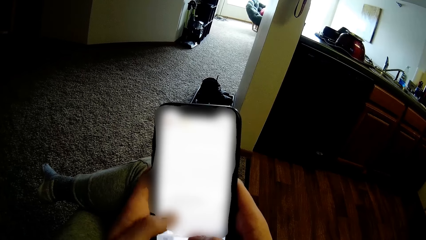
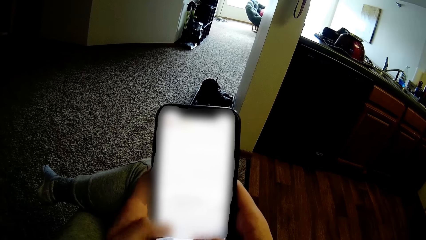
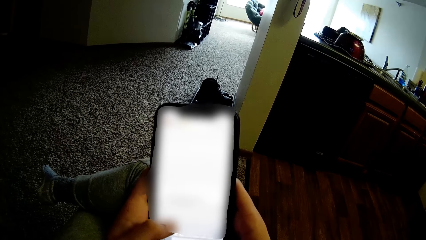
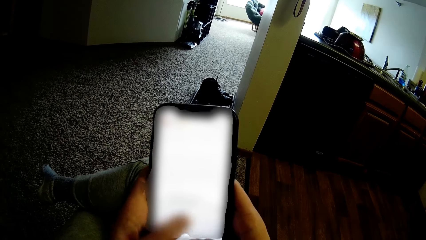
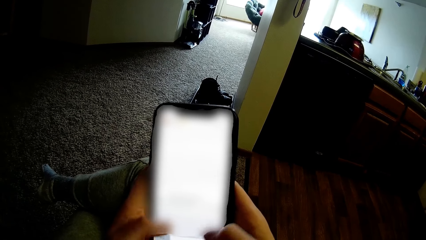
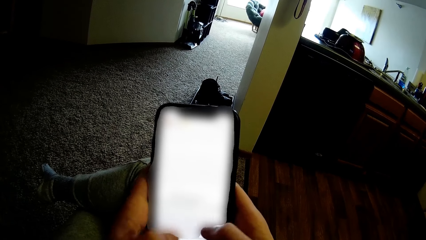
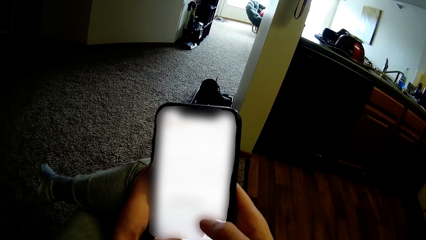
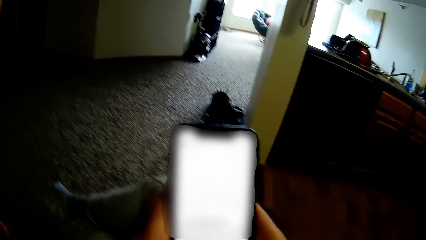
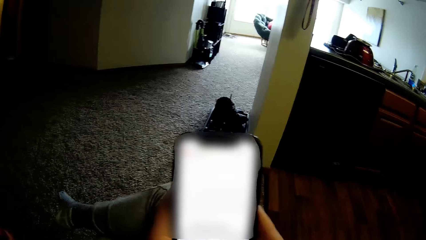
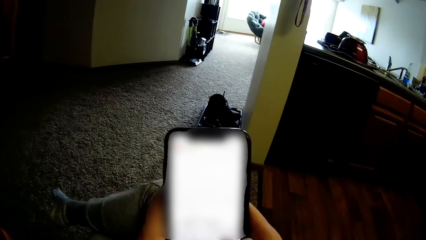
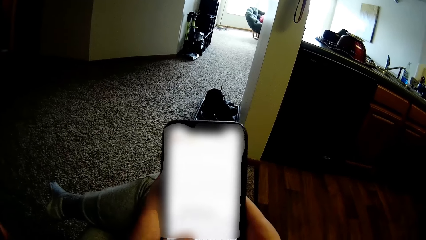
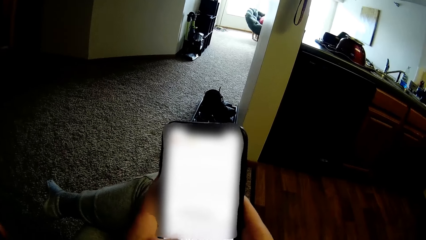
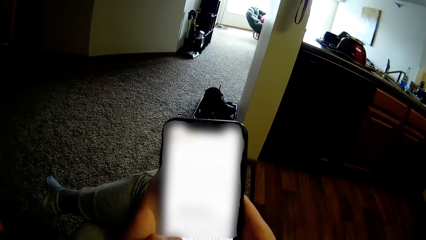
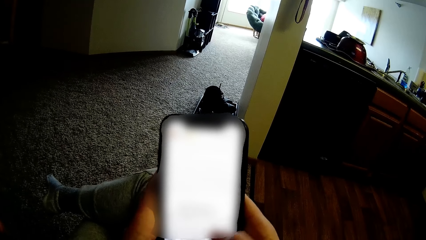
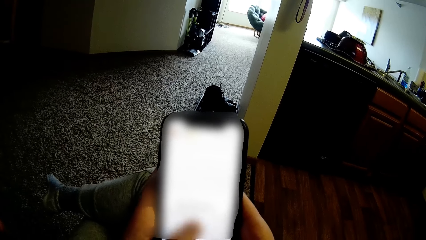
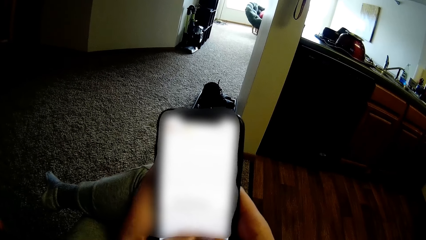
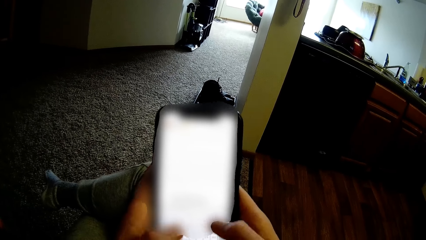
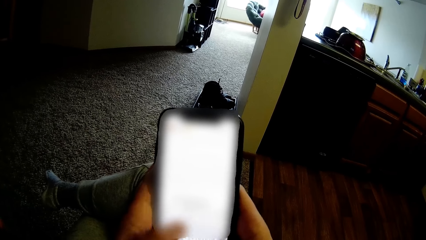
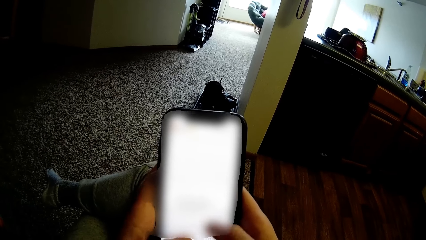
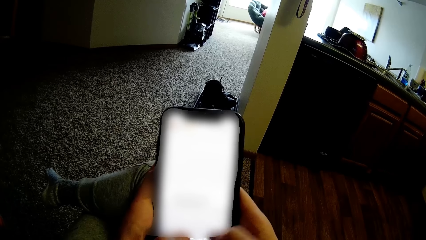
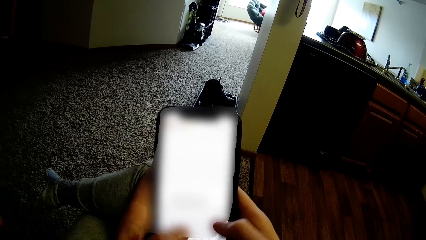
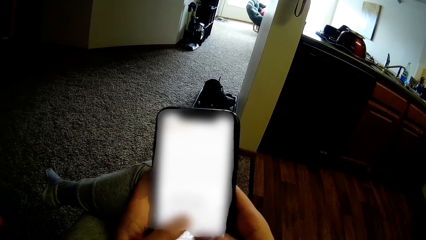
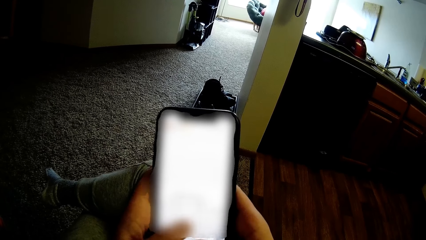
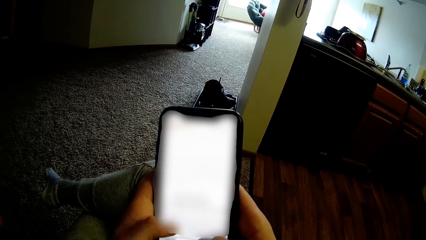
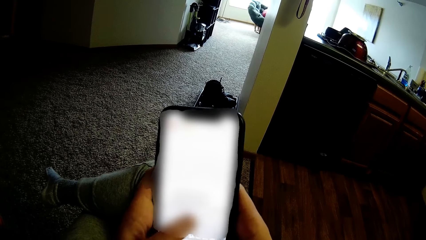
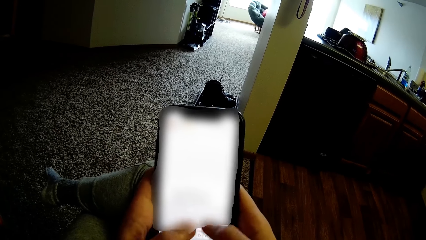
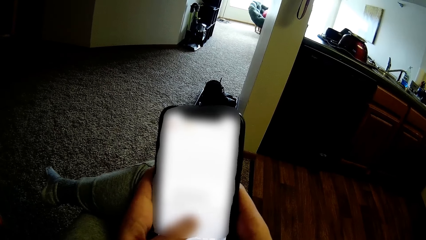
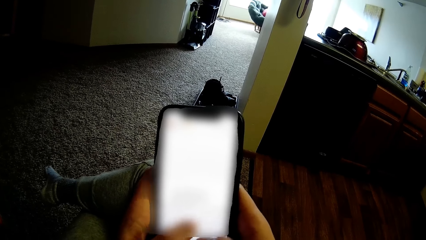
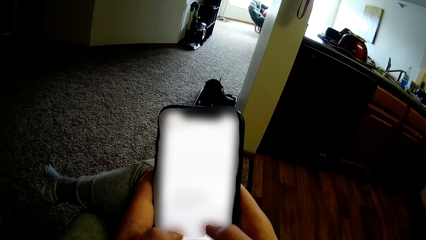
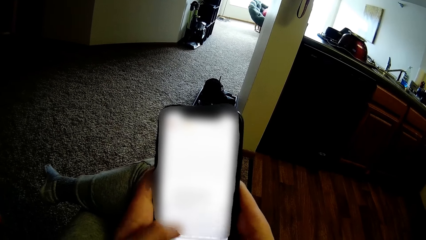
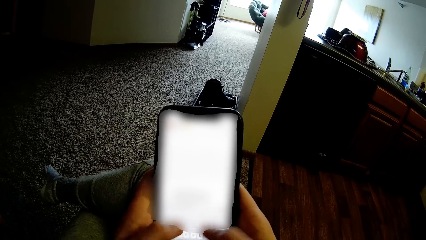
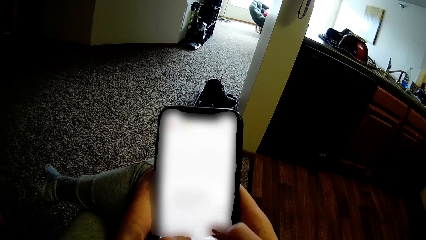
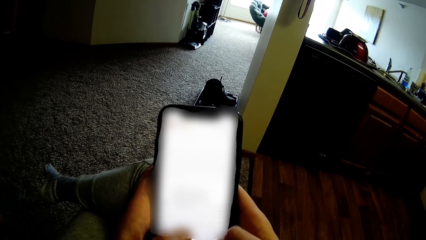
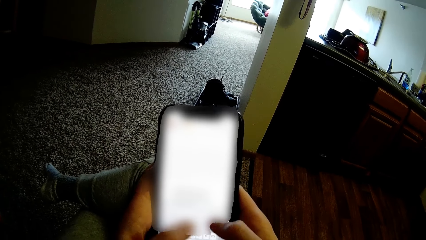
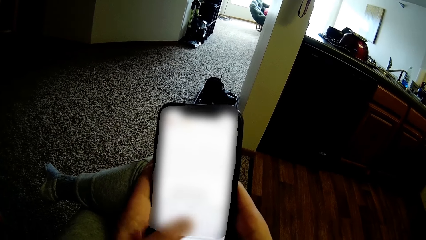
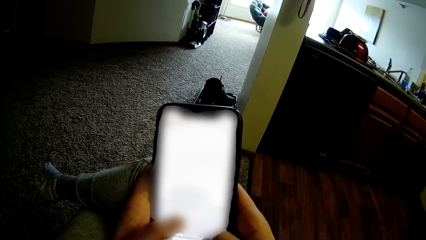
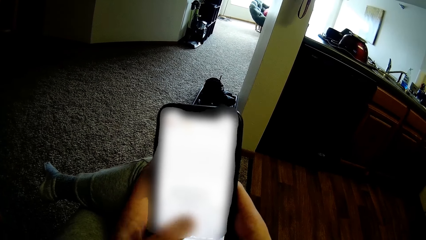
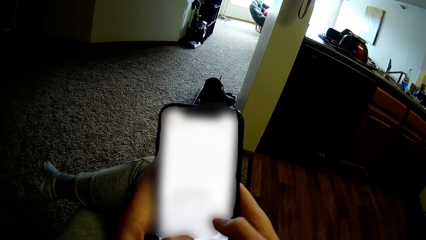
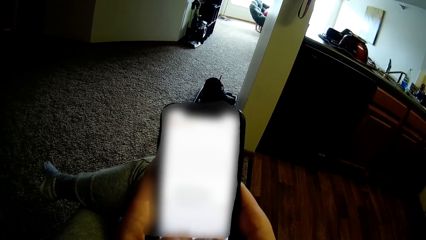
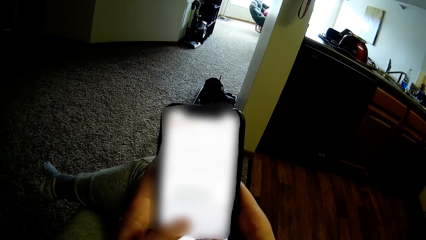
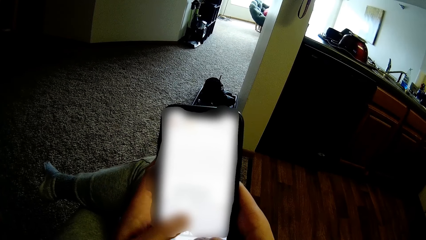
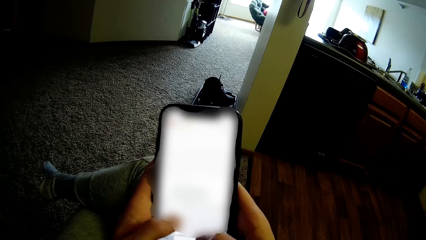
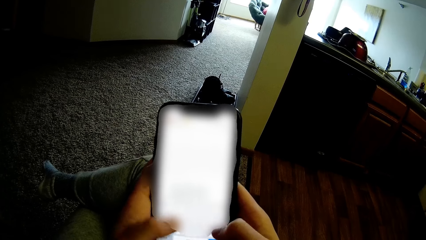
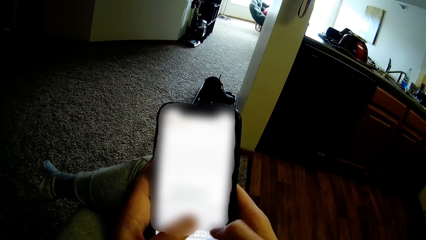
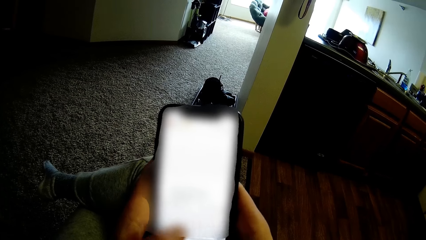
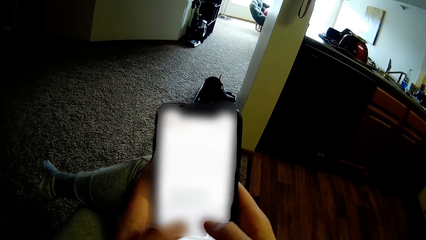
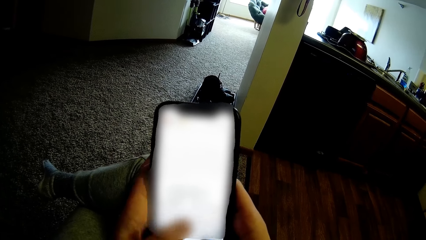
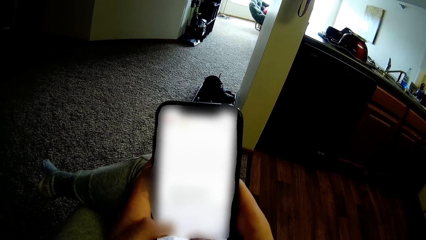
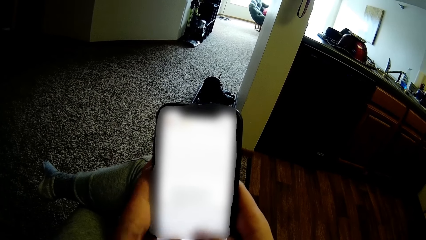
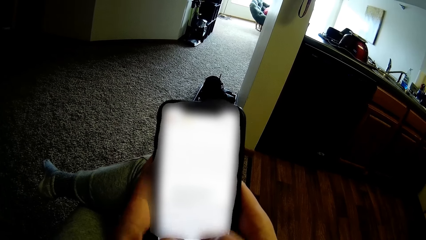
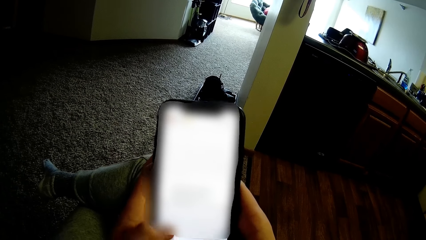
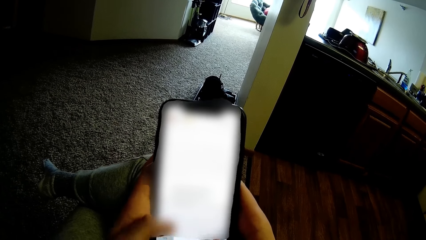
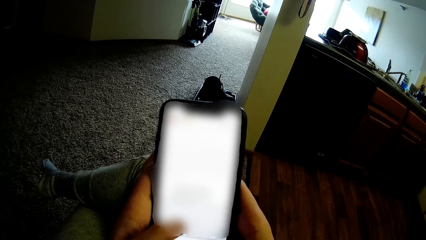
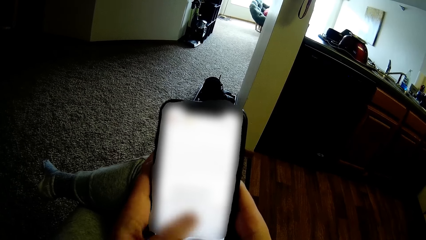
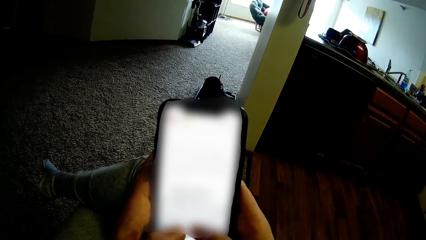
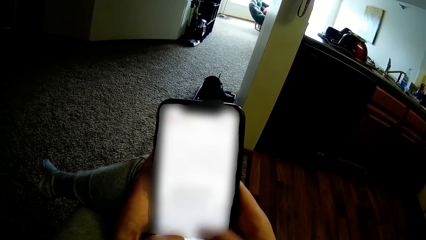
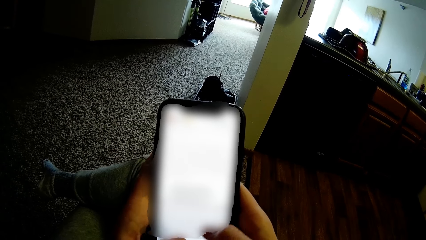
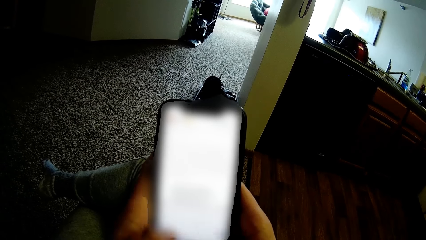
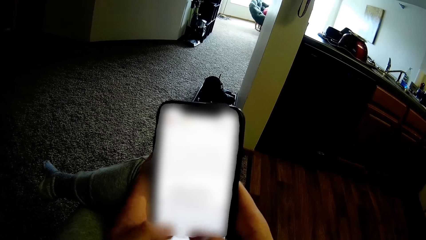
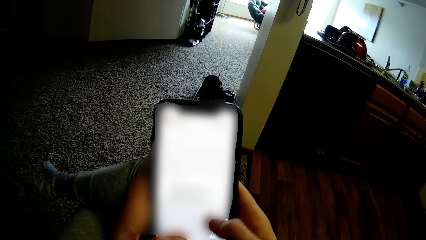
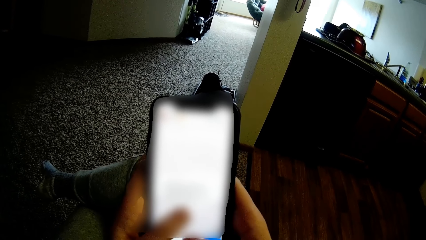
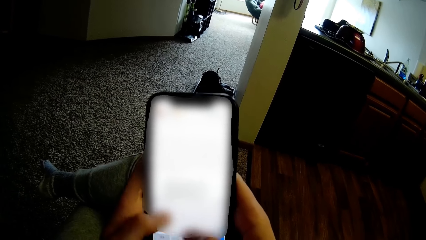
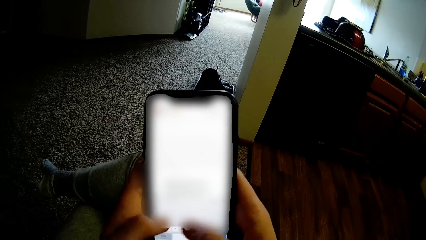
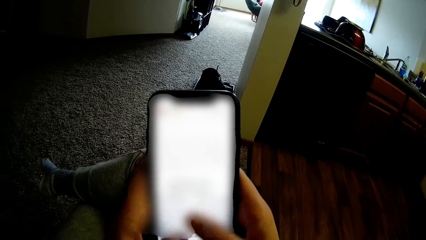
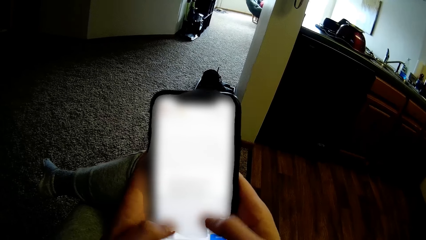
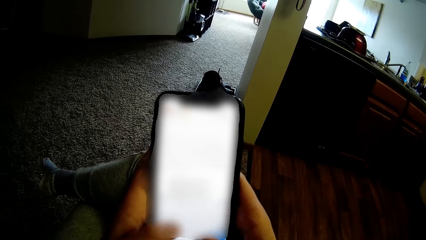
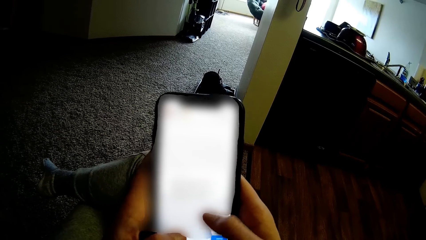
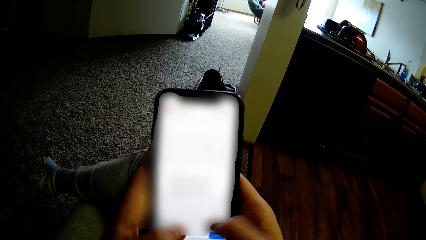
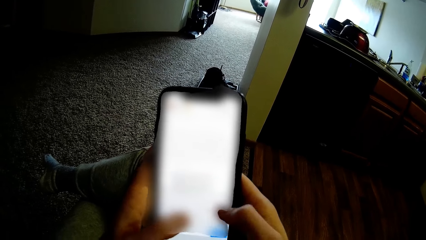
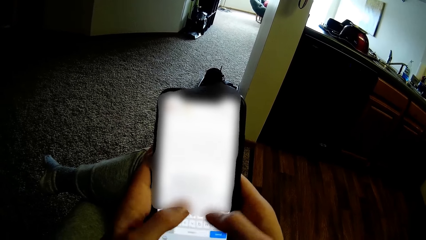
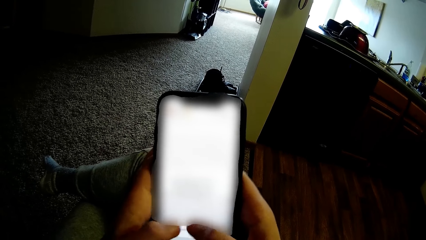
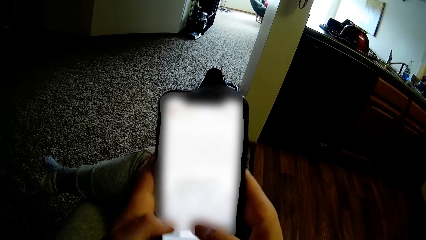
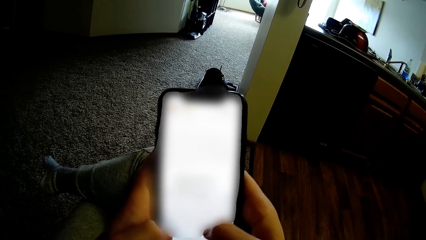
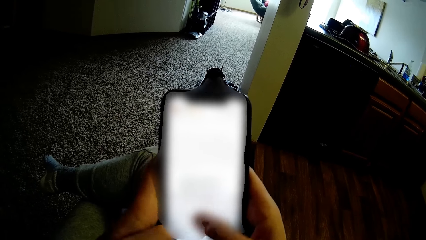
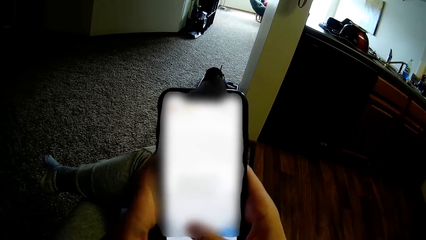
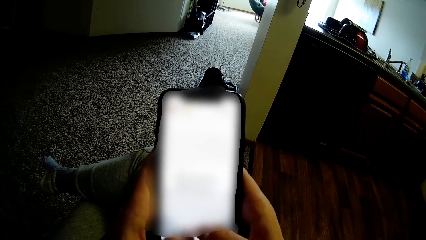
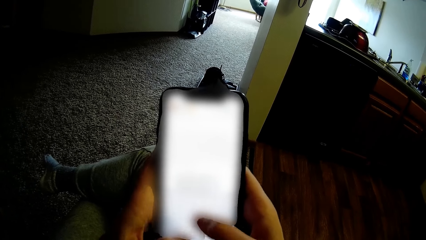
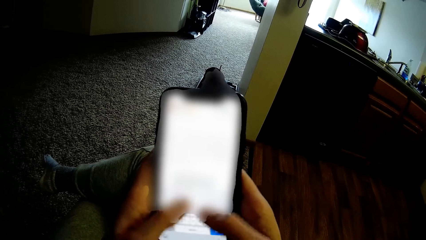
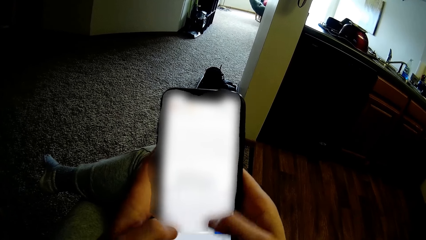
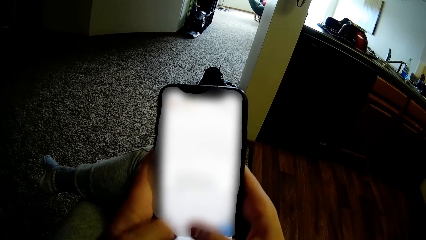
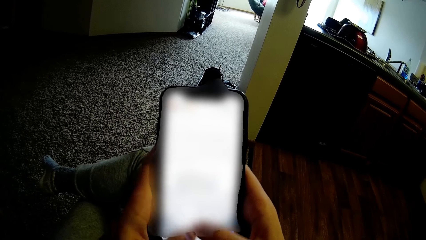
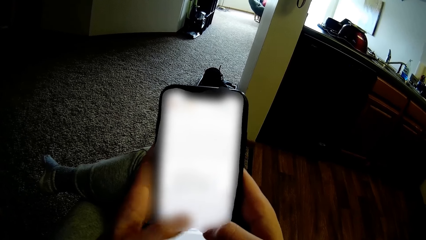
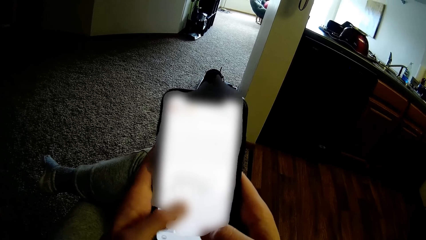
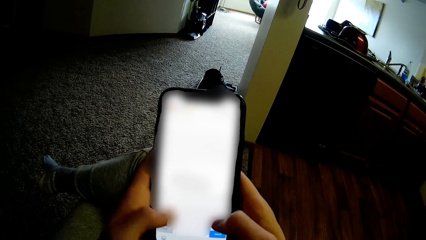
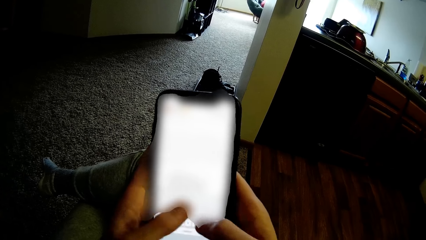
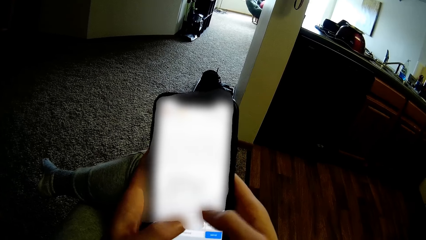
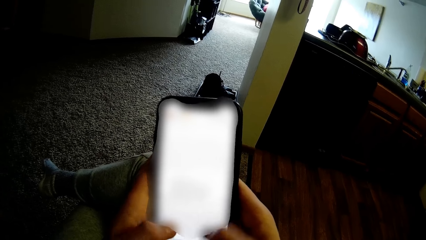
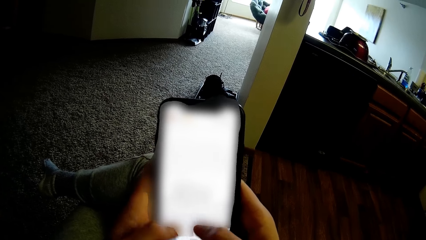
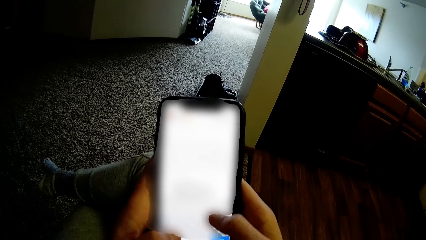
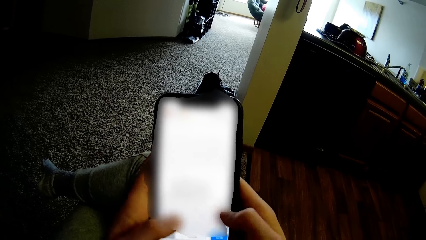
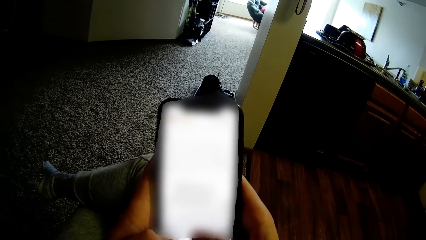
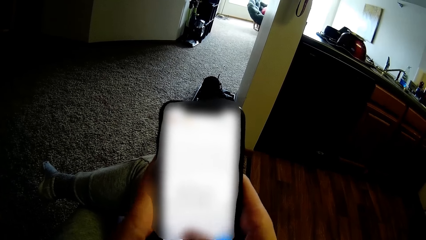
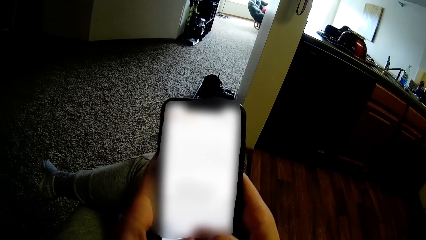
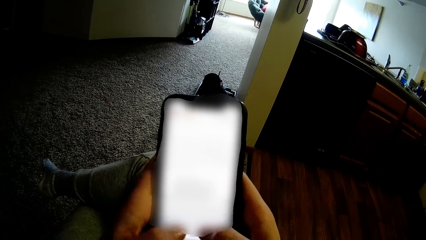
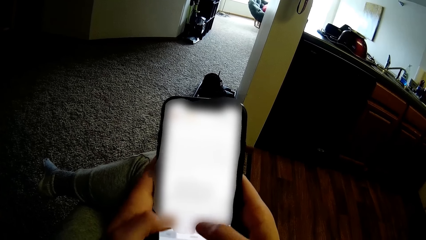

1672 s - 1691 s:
The camera wearer uses the phone. They use the phone repeatedly.
